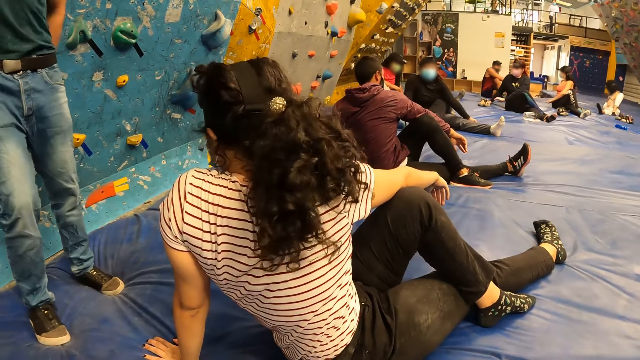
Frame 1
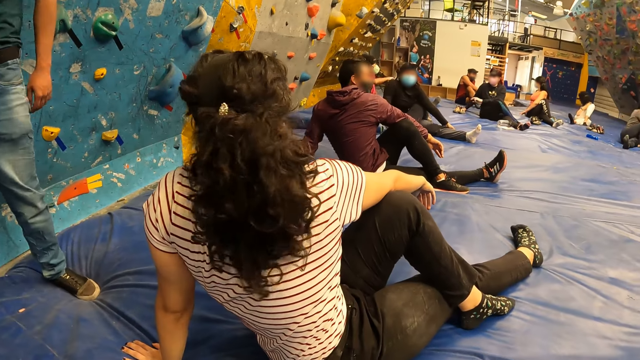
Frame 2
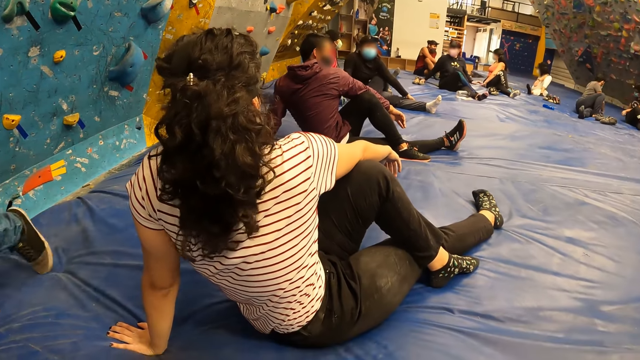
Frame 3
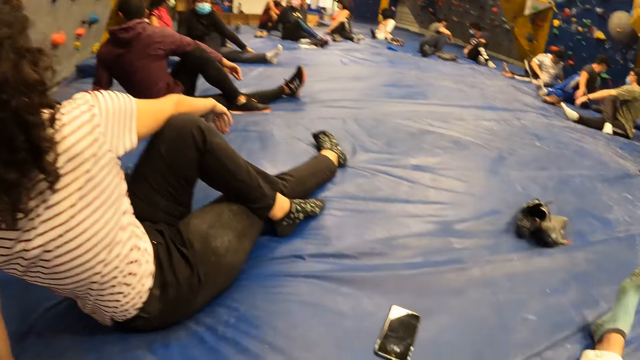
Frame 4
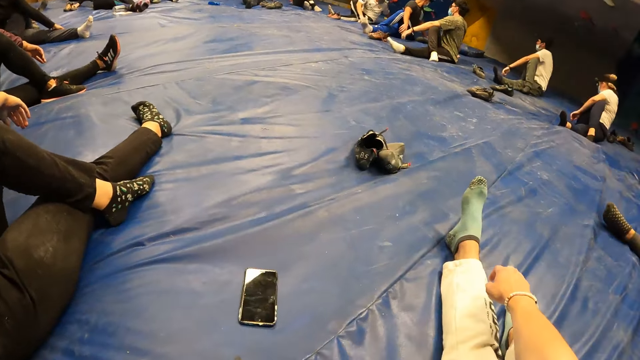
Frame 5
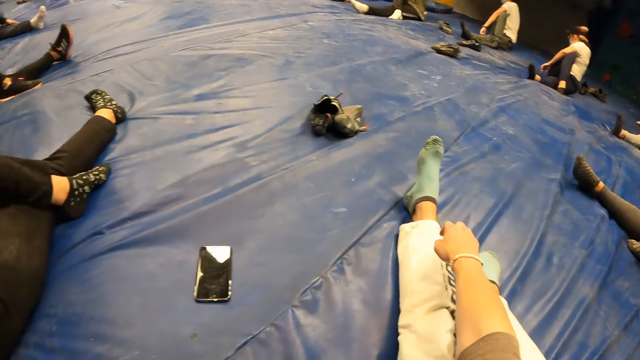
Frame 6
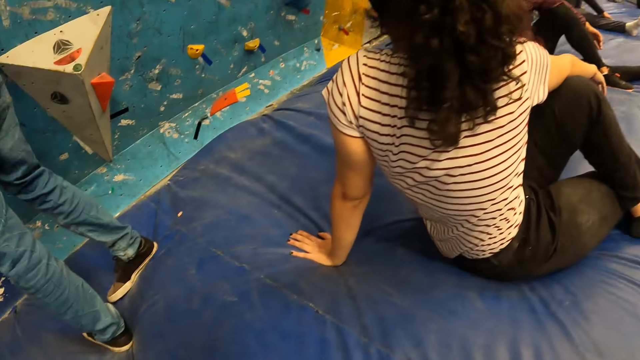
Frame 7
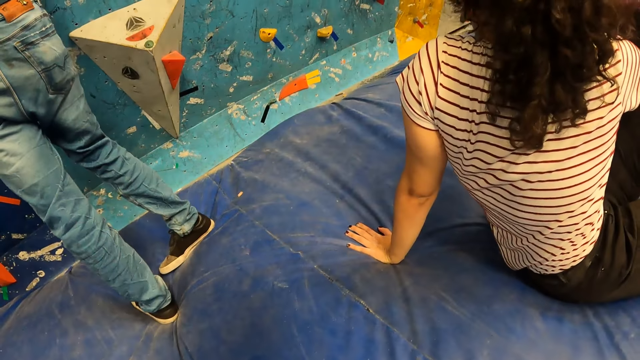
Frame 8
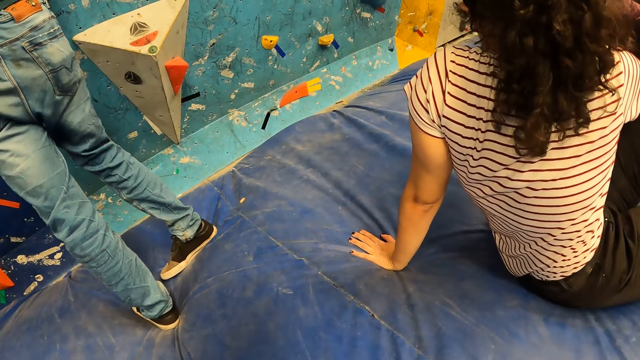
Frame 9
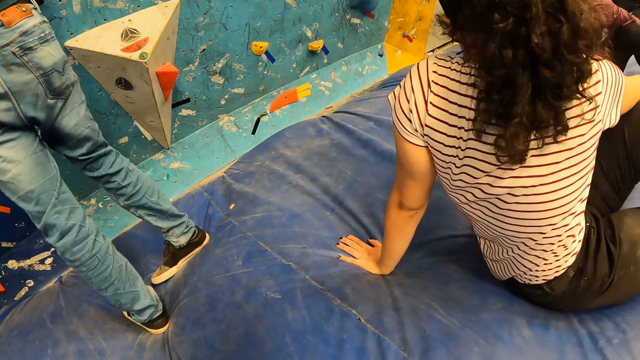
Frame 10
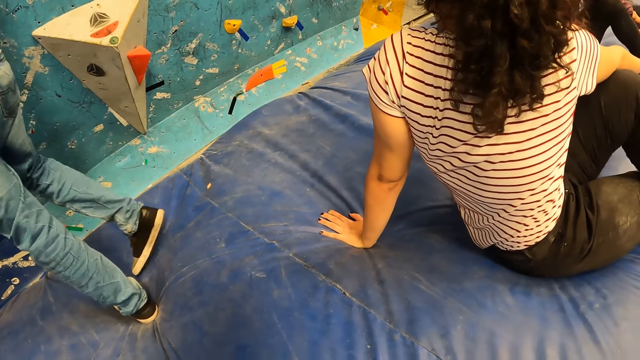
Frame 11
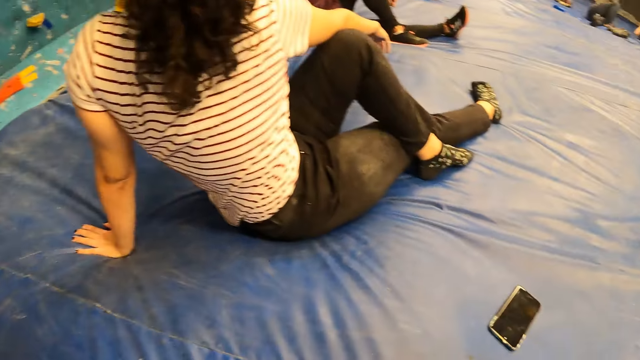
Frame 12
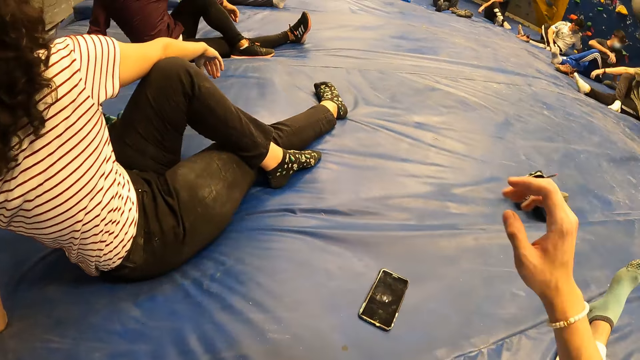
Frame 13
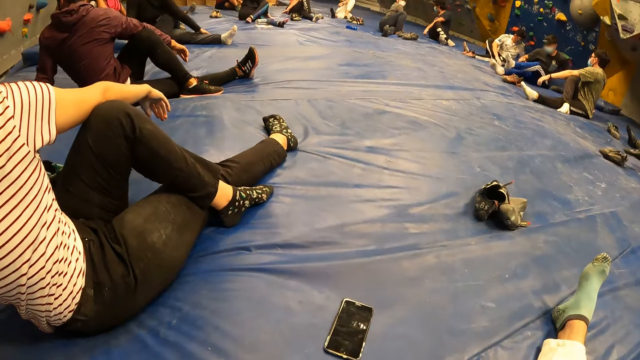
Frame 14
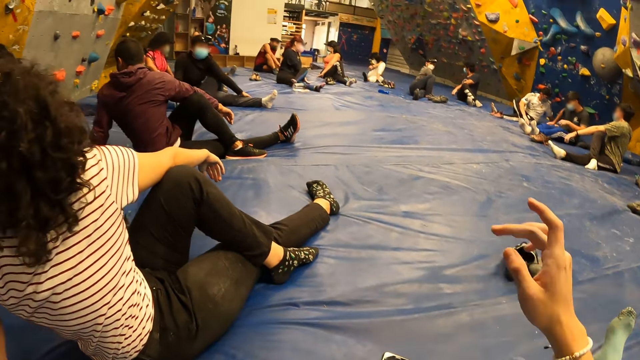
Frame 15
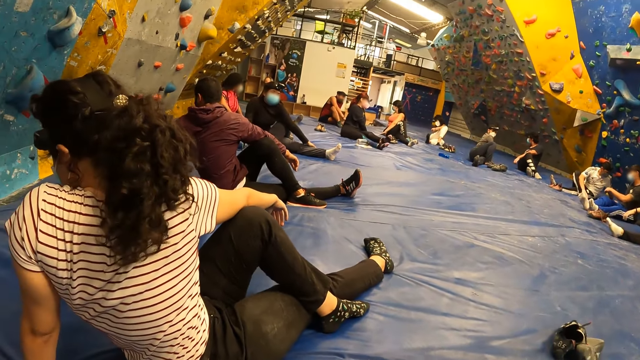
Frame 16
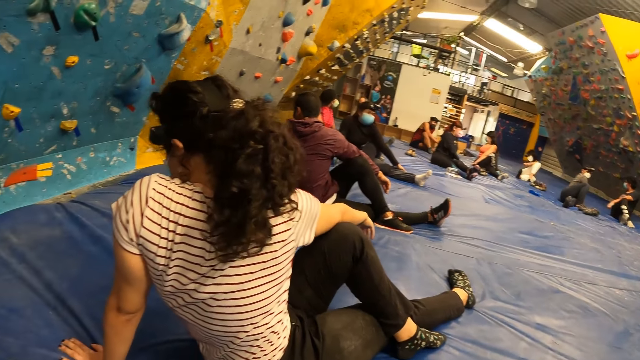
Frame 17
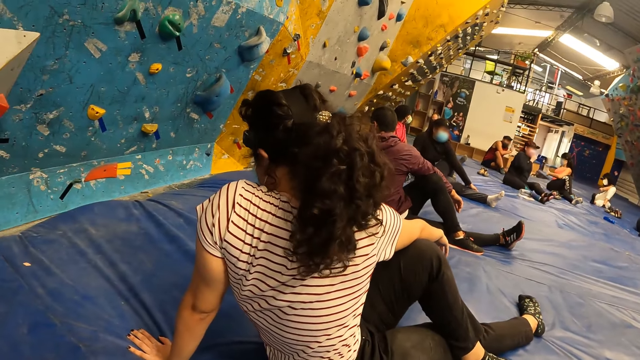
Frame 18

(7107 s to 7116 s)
The camera wearer looks at a woman. She touches her nose with her right hand.

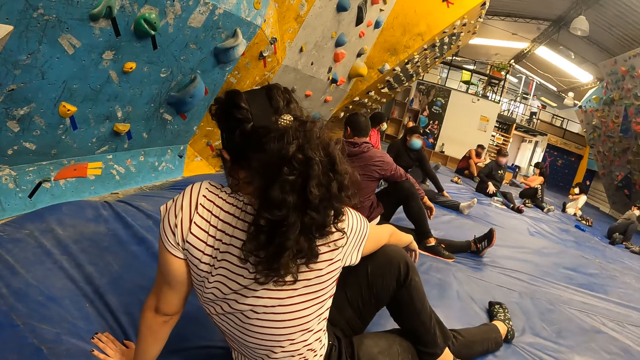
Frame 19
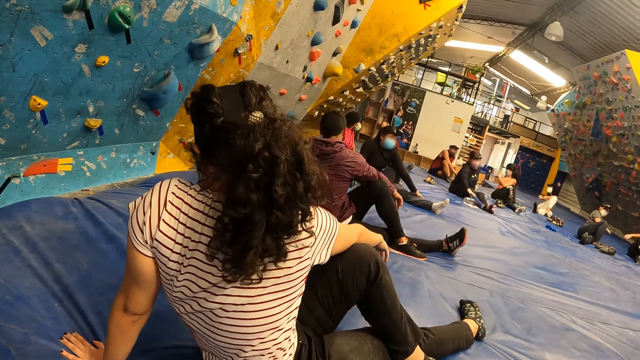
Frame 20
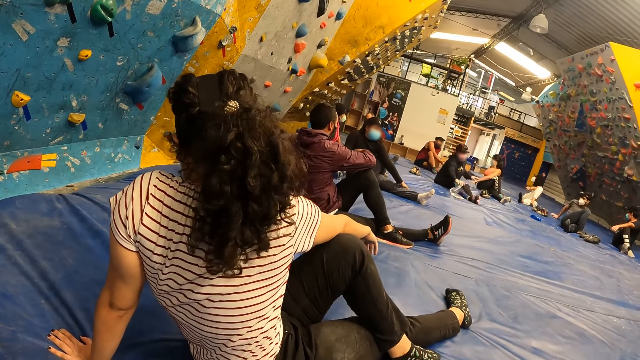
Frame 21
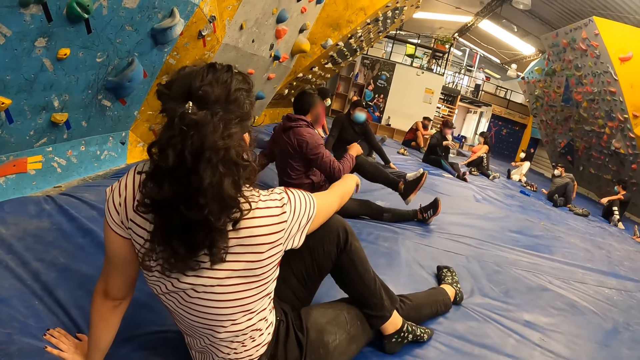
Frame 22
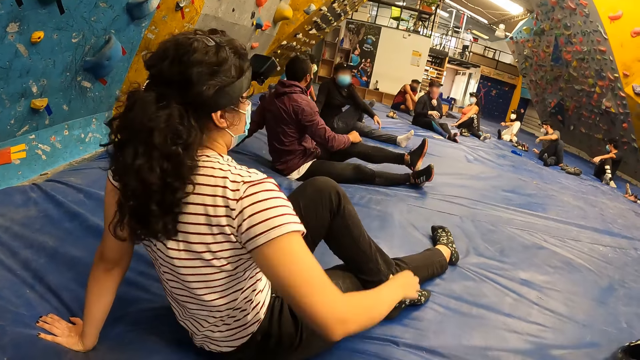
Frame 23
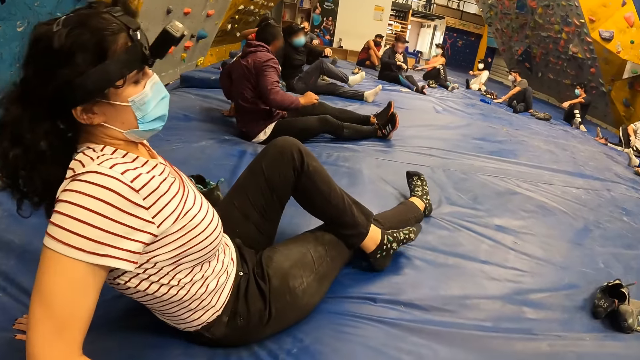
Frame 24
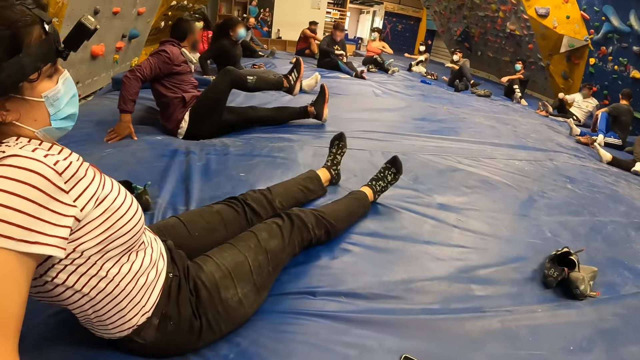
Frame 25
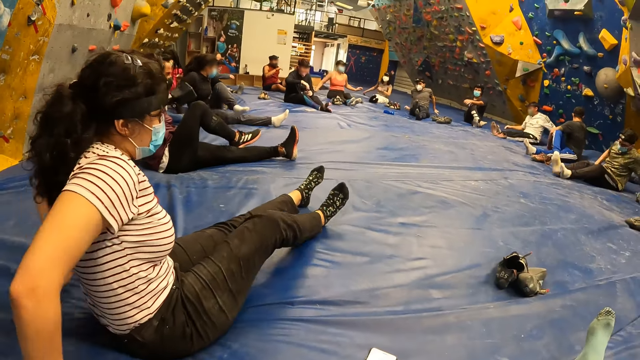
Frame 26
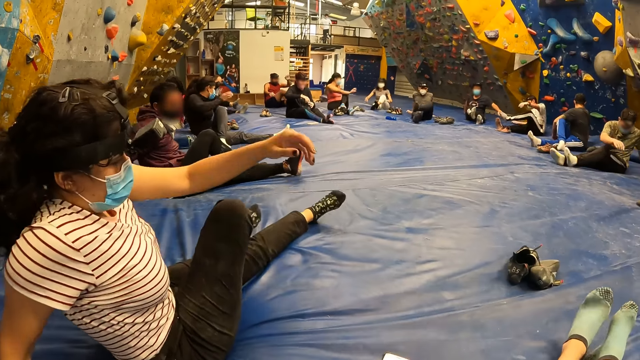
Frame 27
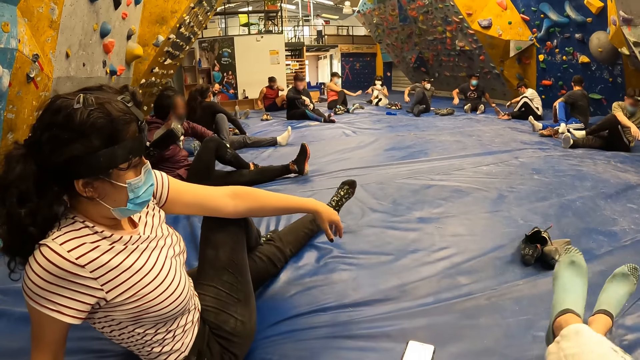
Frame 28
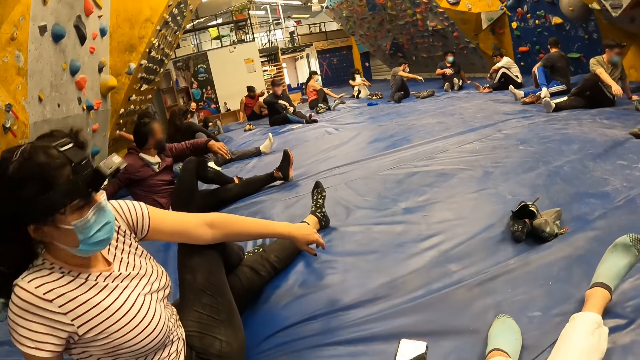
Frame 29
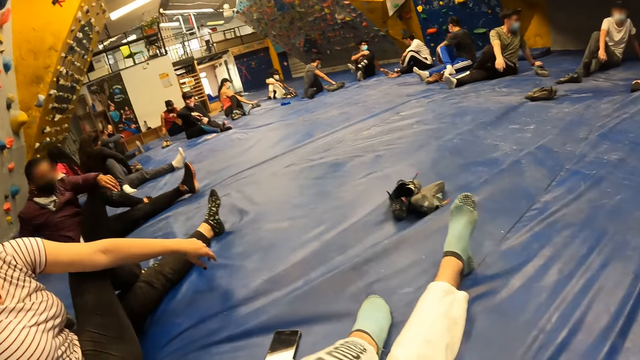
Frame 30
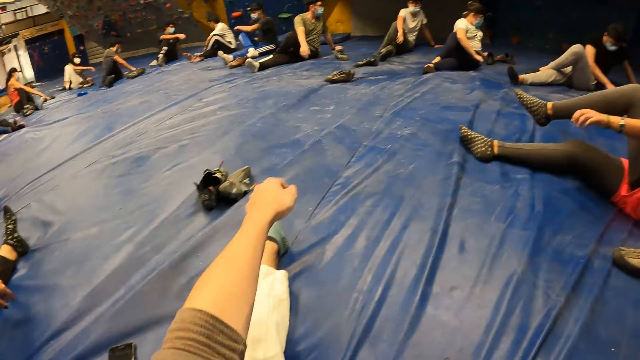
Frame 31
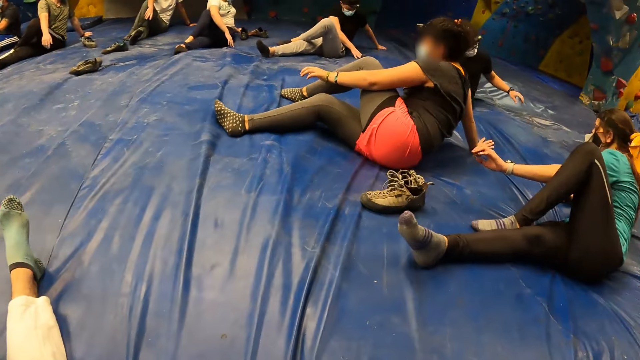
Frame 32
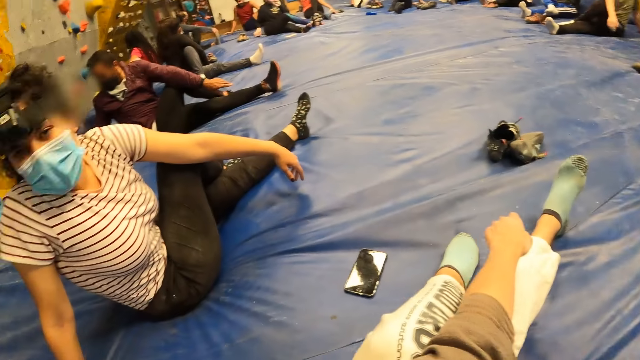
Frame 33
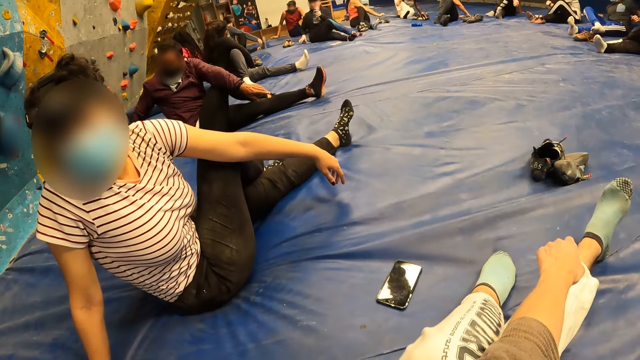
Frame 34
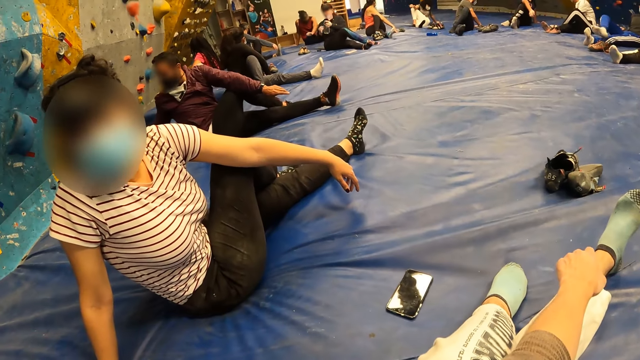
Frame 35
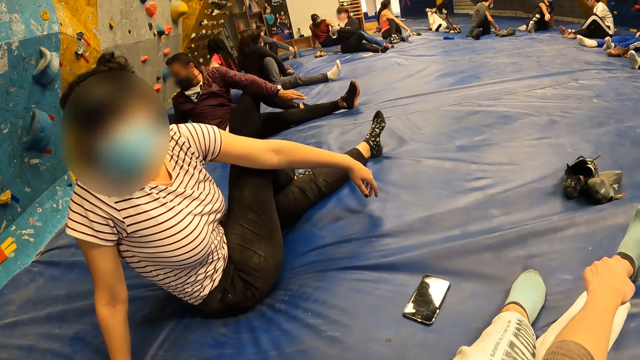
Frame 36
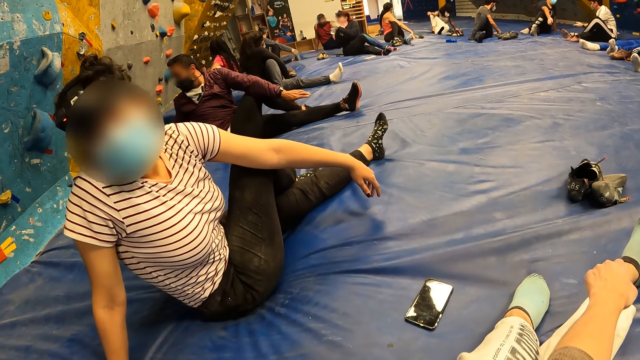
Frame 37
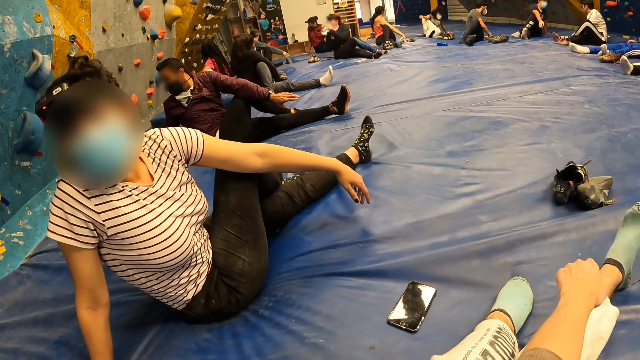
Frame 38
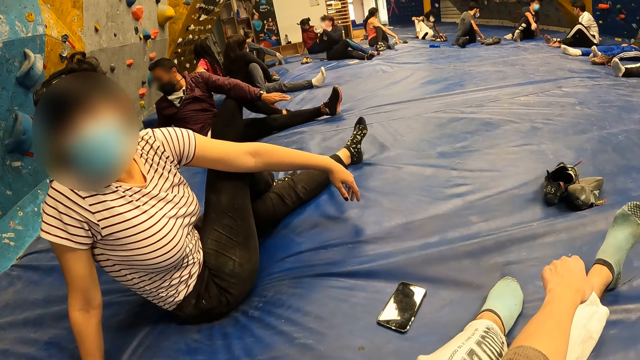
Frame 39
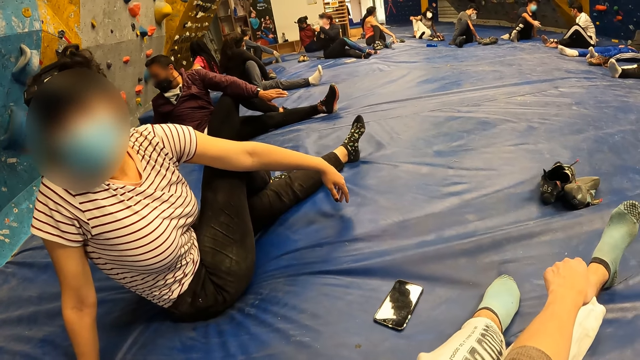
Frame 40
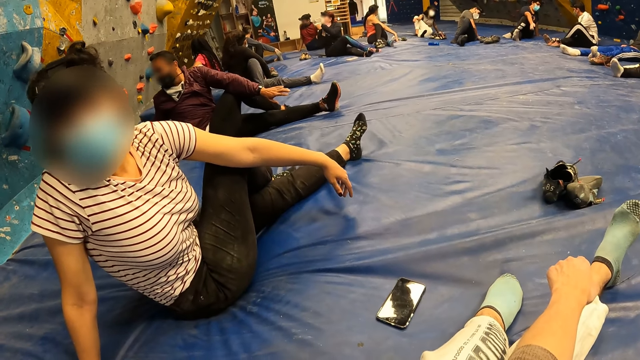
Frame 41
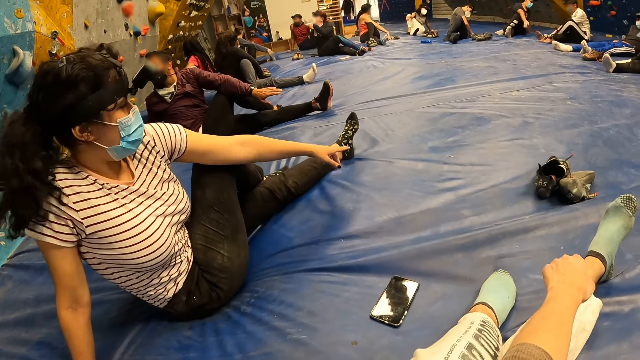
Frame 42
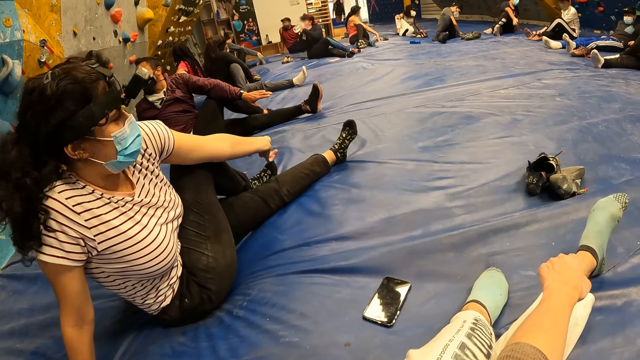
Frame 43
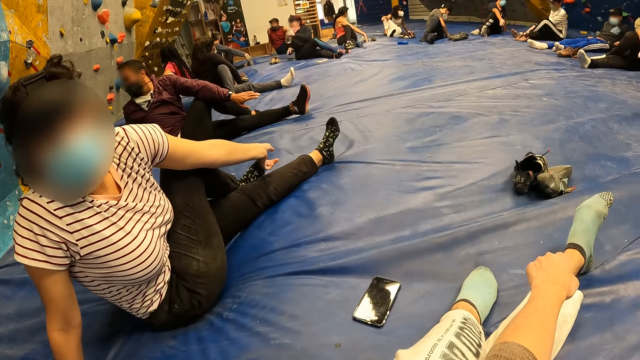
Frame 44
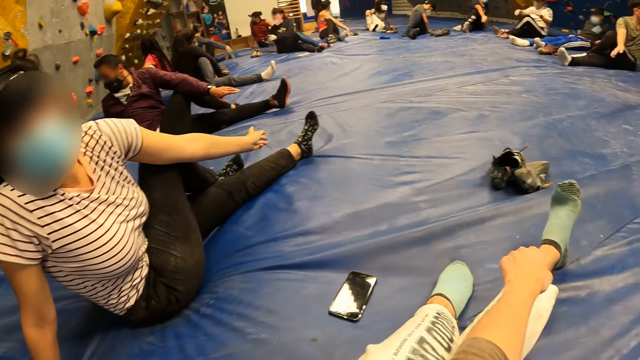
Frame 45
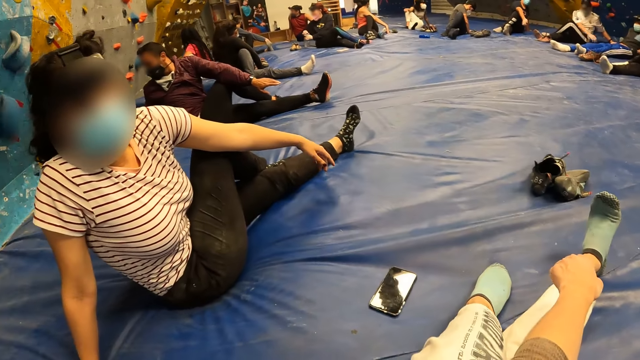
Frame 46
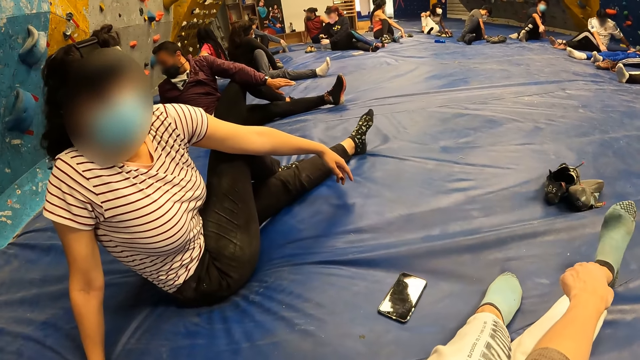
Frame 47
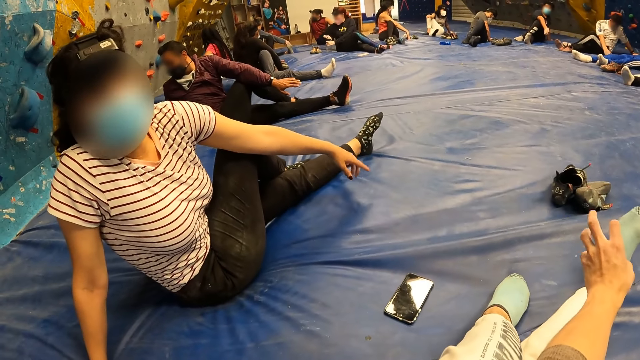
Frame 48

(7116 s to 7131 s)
The man instructs the camera wearer and the group of people in the sport room. A woman unfolds her legs. The camera wearer exercises her body with the group of people in the sport room. The woman folds her leg. The camera wearer folds her leg. The woman interacts with the camera wearer. The camera wearer looks at the woman.
